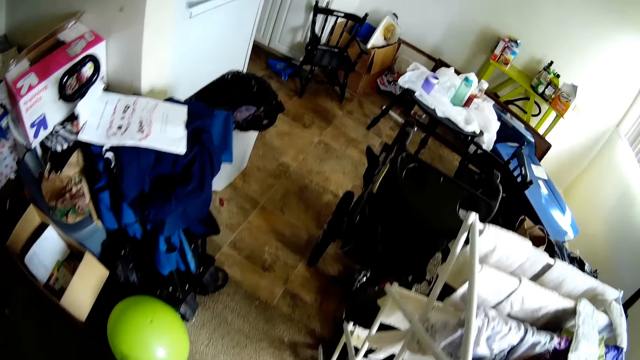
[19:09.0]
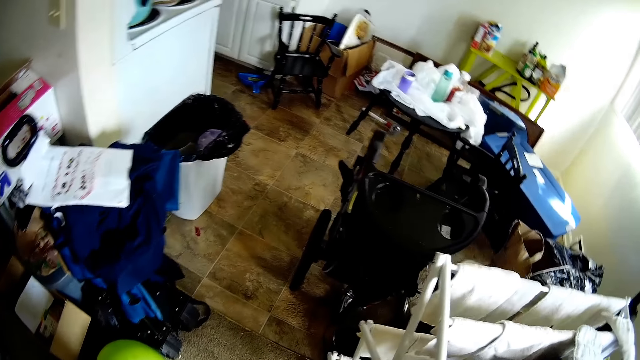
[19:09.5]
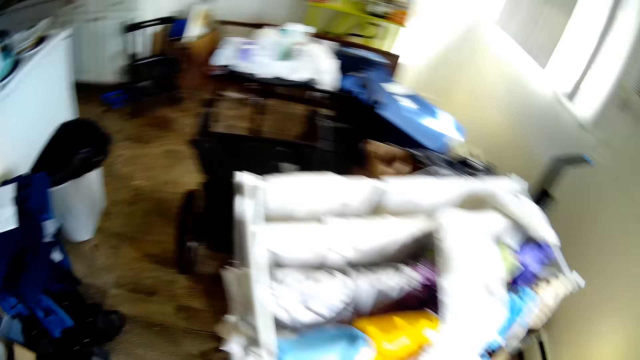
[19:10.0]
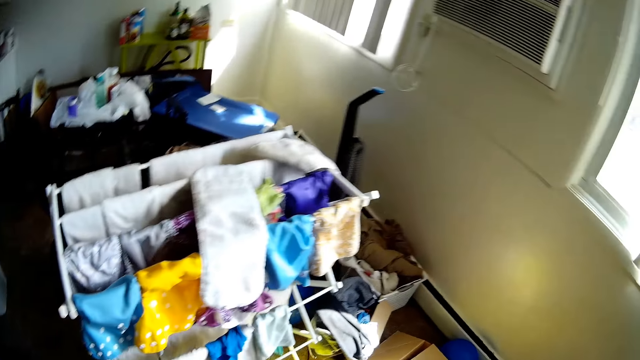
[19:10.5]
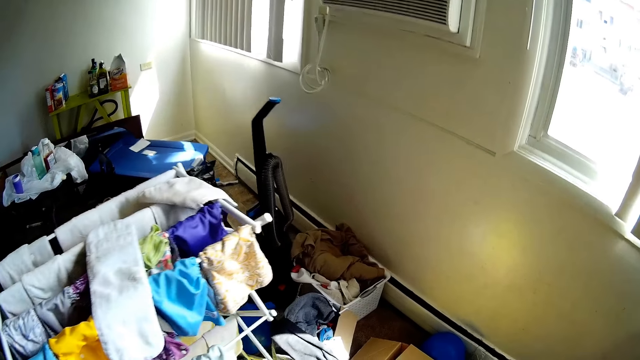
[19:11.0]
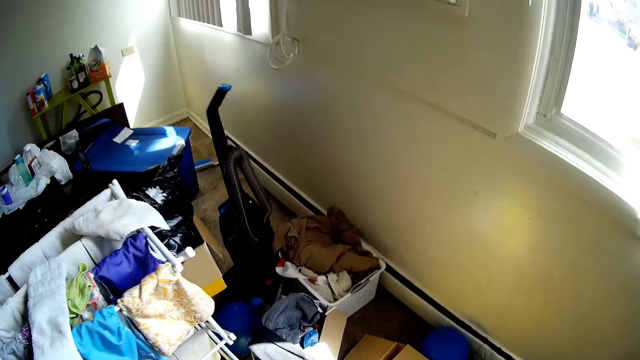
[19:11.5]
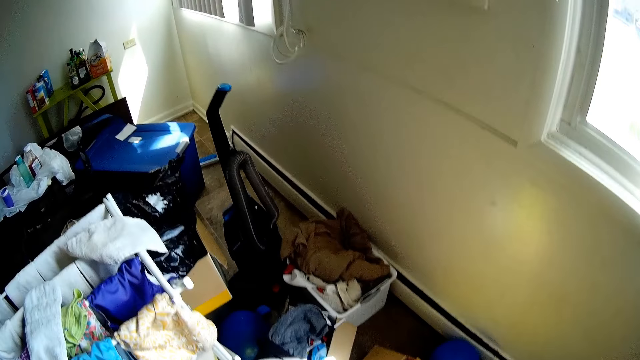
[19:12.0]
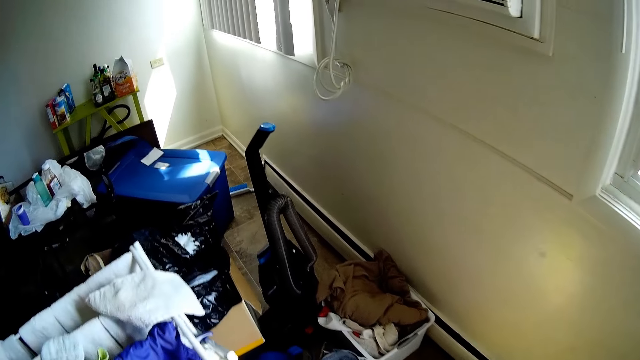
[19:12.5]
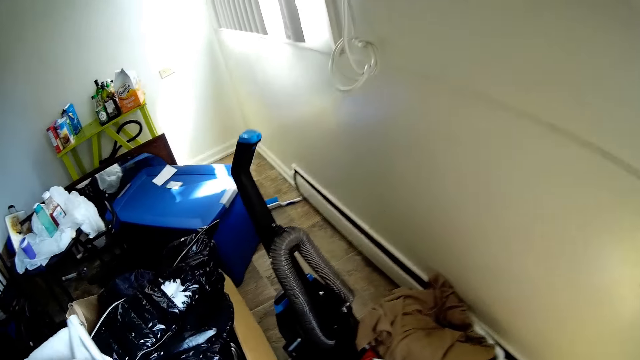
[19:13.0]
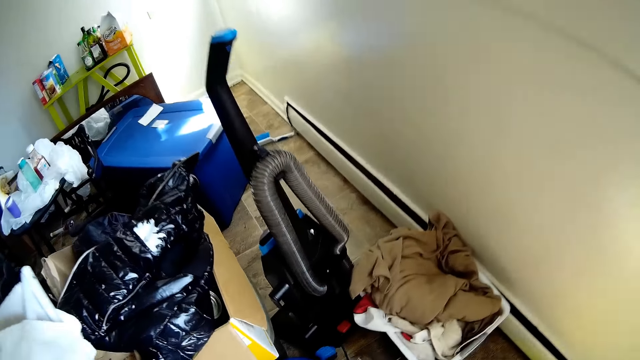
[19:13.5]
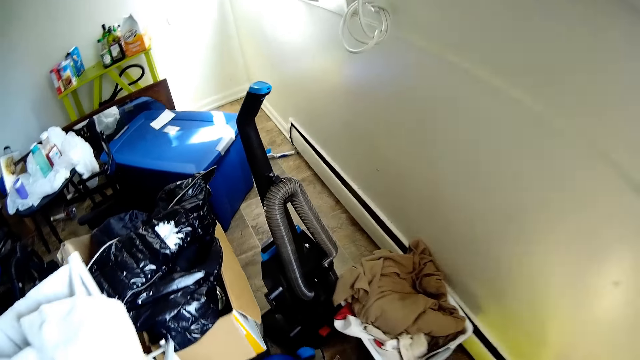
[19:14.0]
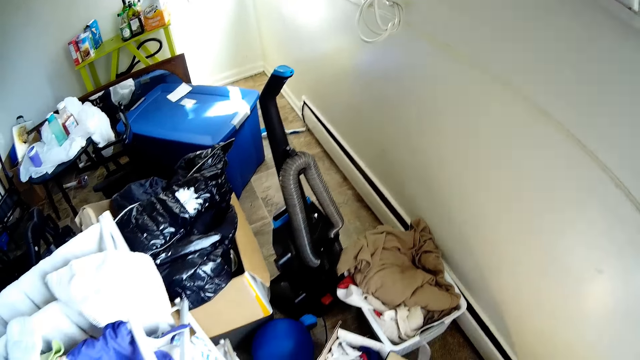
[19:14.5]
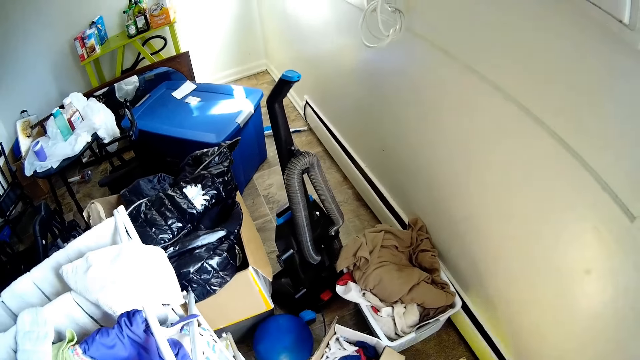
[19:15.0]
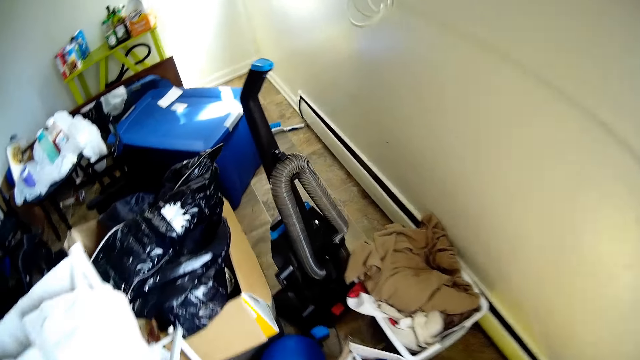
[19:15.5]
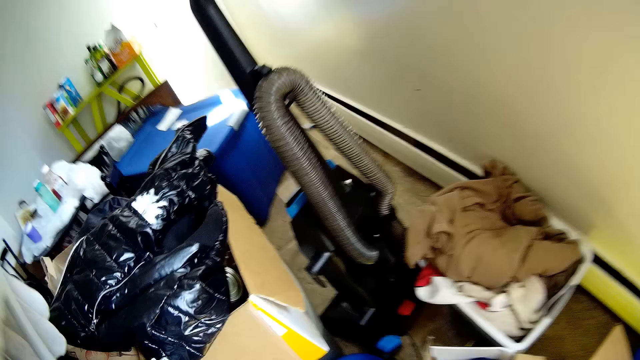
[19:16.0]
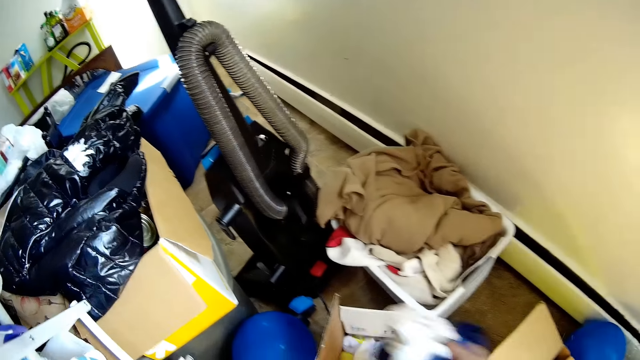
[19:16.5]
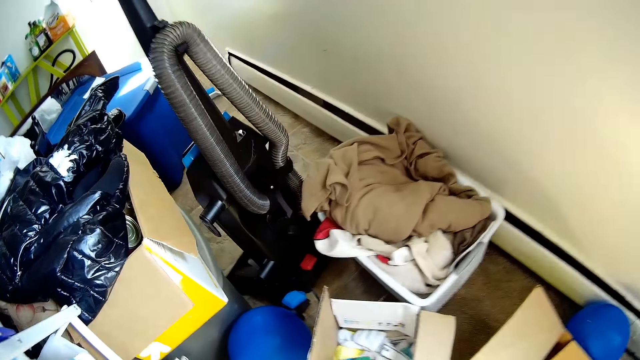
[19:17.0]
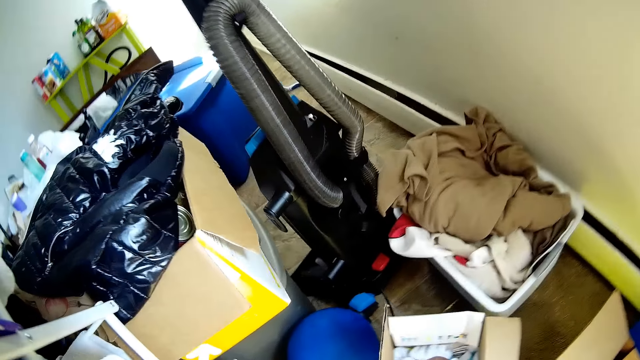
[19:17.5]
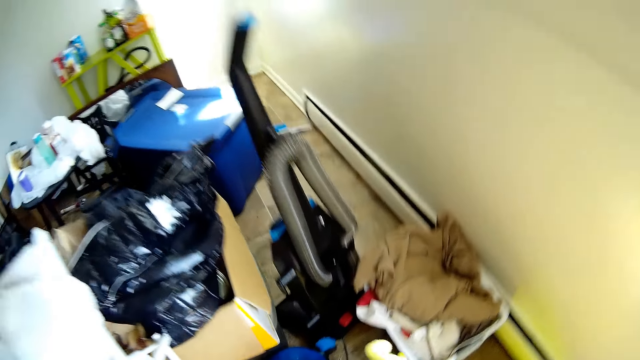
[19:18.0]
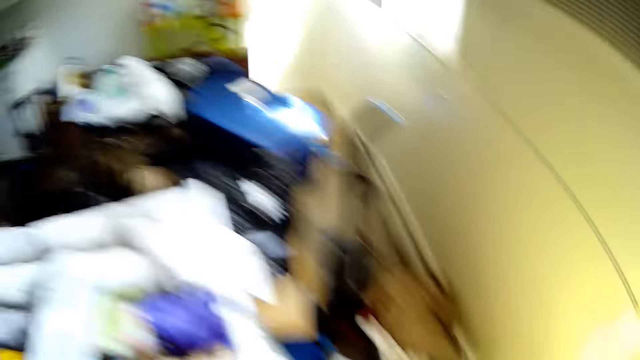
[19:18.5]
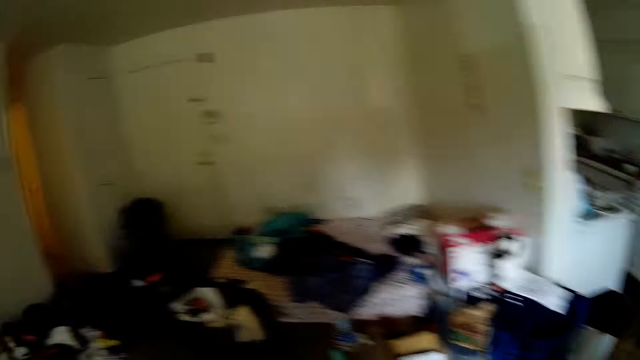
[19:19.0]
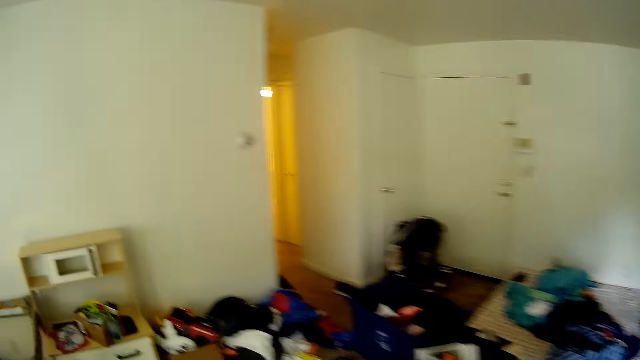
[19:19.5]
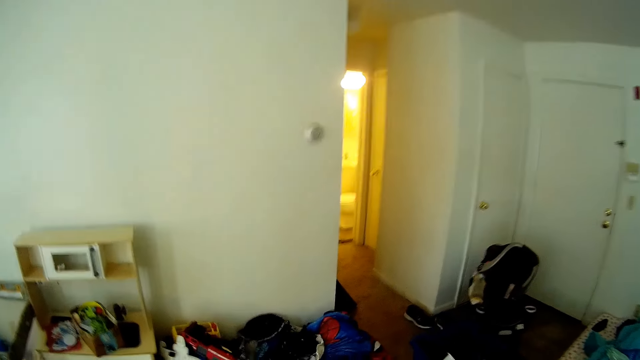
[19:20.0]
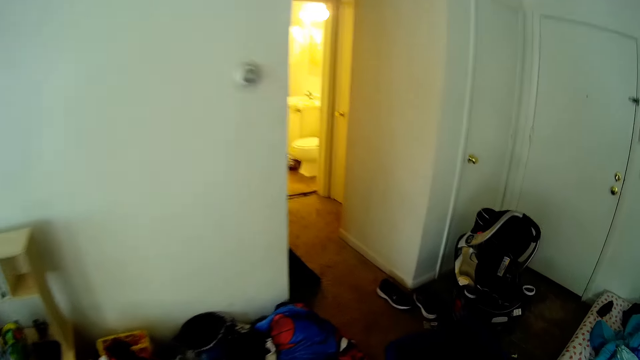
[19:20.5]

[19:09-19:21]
The camera wearer picks a cloth from a carton with her right hand. She drops the cloth in her right hand on the floor. She picks a bottle.

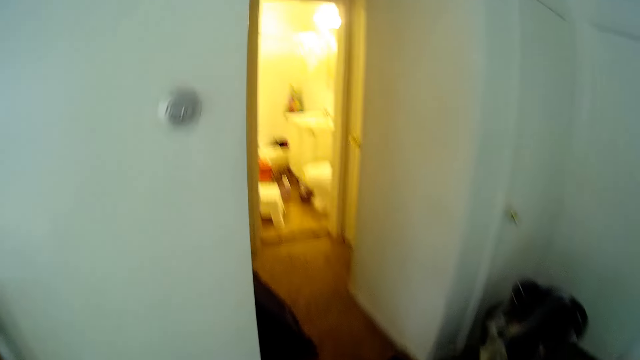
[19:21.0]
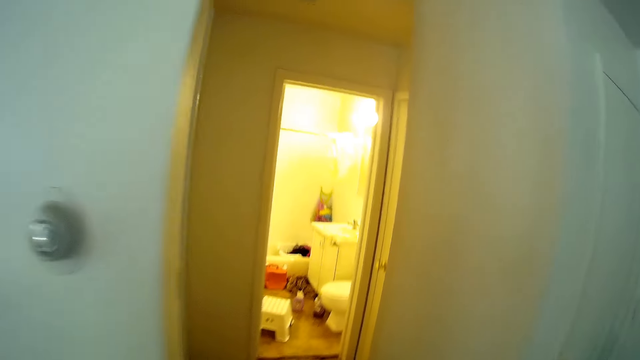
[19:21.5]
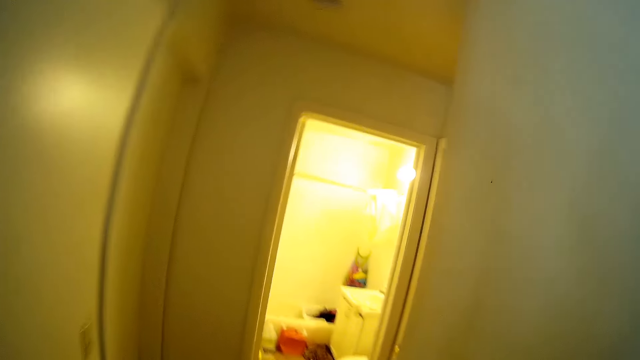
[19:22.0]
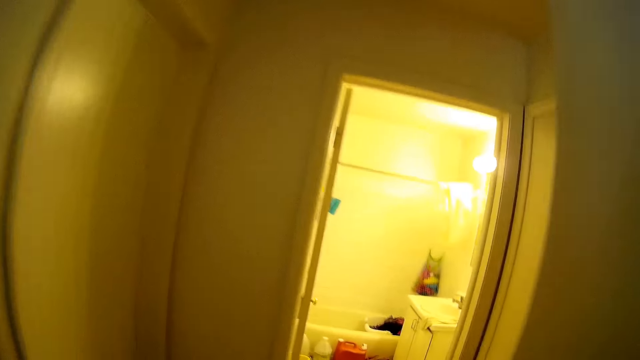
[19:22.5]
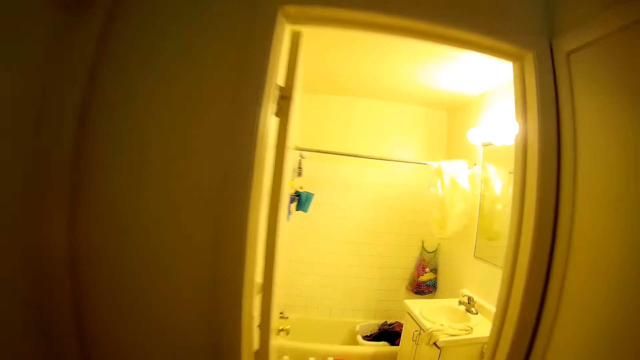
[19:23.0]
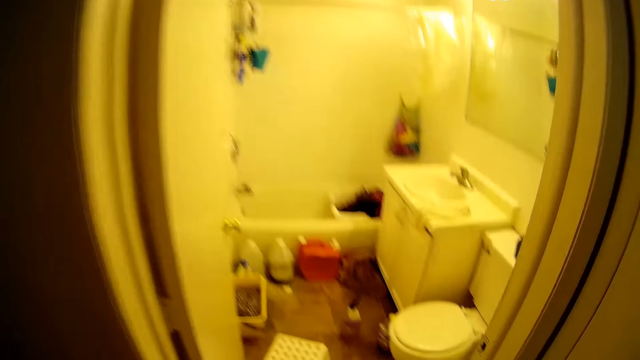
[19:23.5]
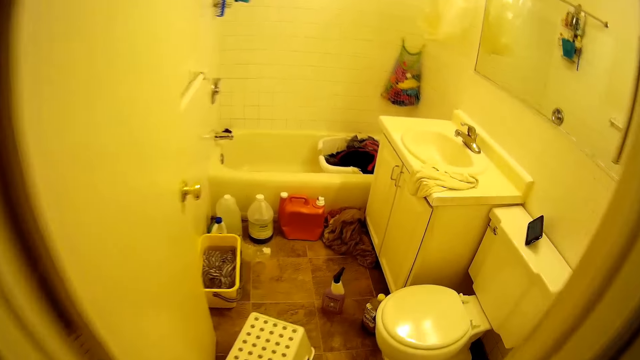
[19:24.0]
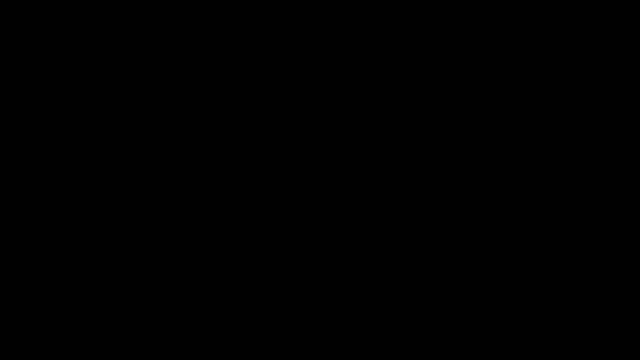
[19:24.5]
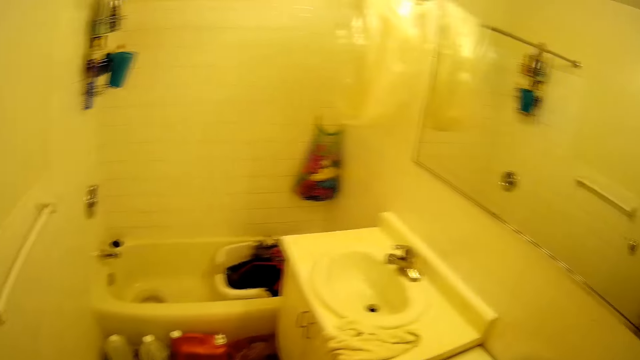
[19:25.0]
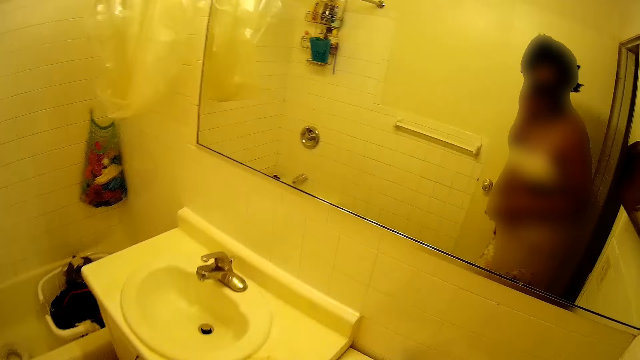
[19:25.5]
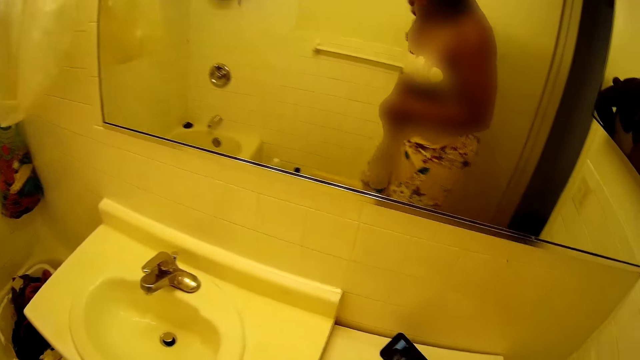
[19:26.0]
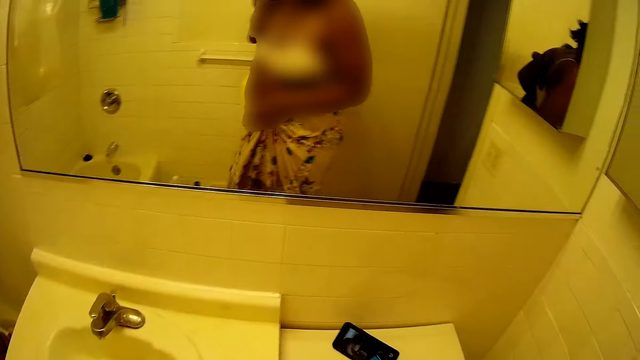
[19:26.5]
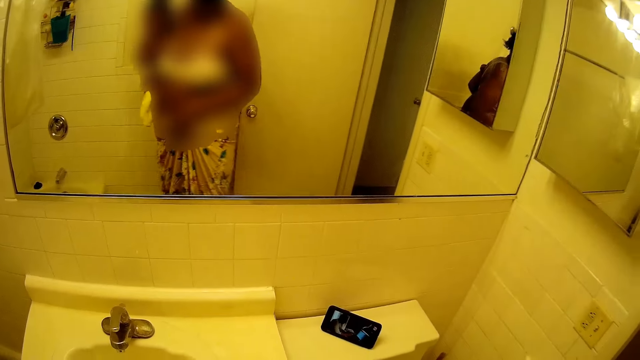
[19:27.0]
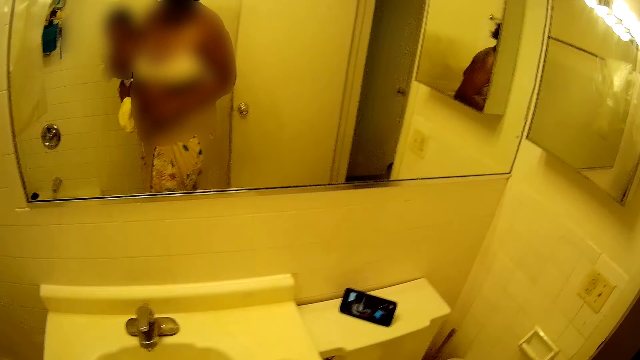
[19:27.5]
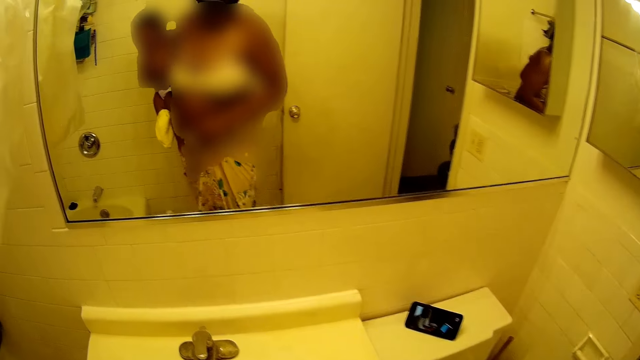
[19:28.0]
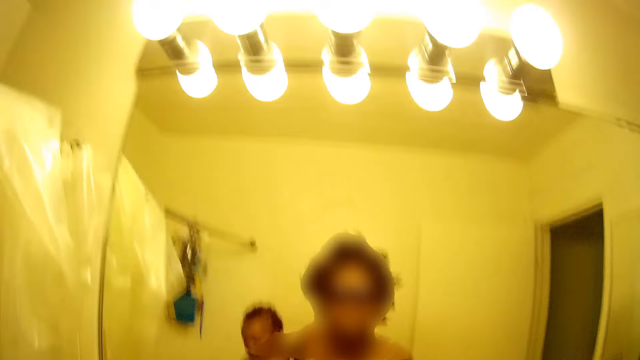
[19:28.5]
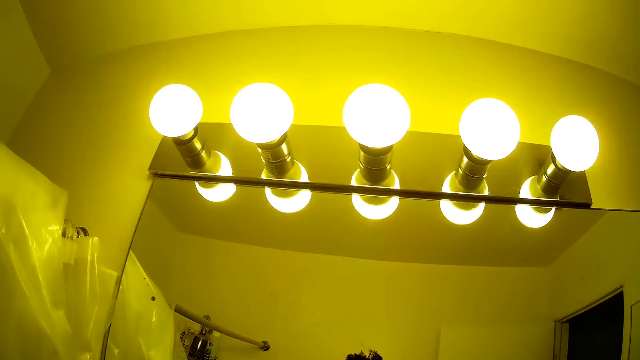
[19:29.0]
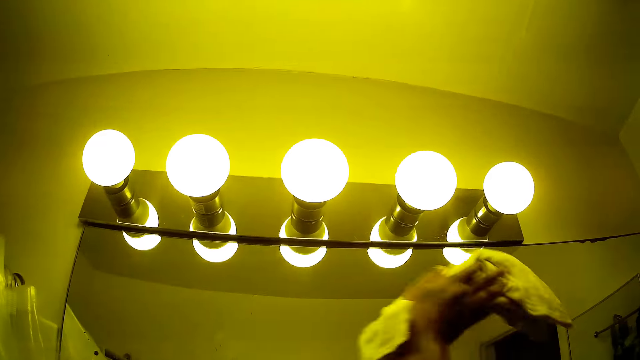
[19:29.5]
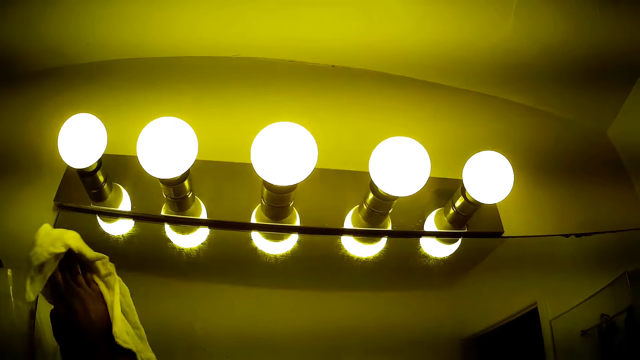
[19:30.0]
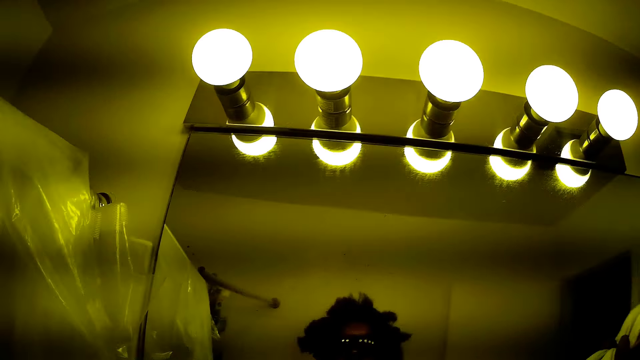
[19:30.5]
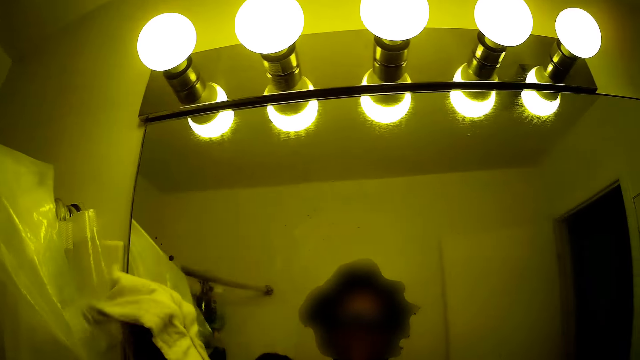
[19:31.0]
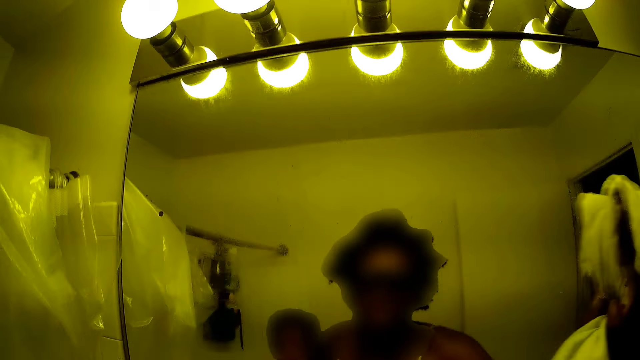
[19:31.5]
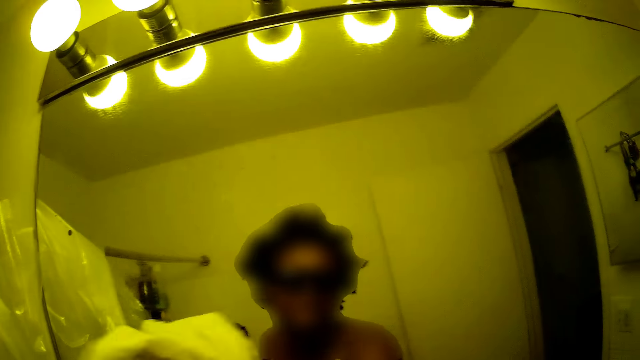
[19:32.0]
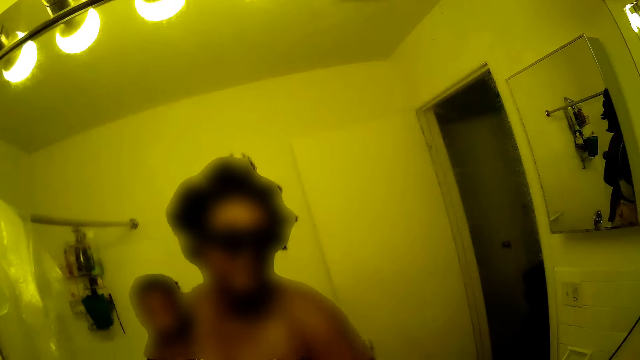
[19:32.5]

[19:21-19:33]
The camera wearer walks around the house. She walks into the toilet. She cleans the mirror with the rag or towel in her right hand. She wipes the mirror with the towel again.
